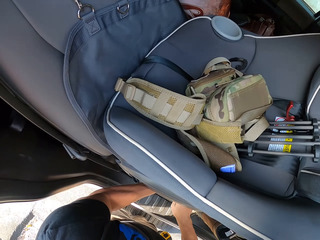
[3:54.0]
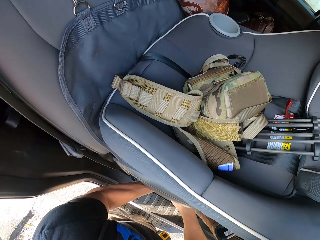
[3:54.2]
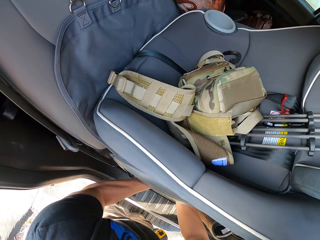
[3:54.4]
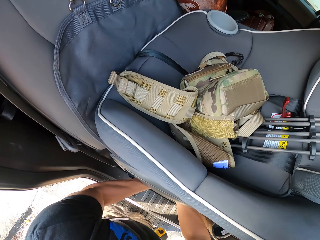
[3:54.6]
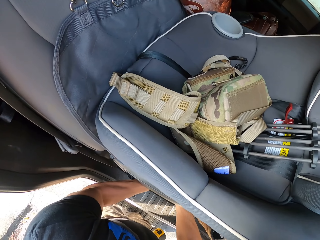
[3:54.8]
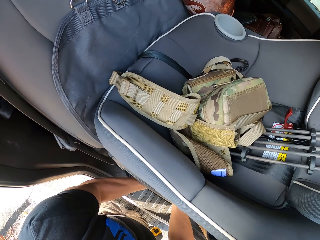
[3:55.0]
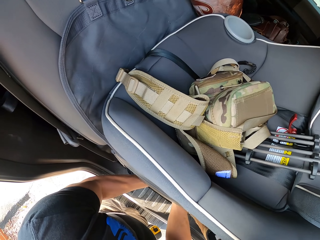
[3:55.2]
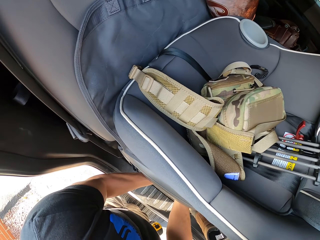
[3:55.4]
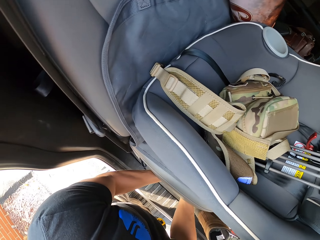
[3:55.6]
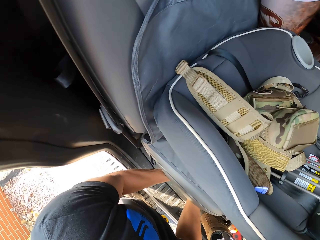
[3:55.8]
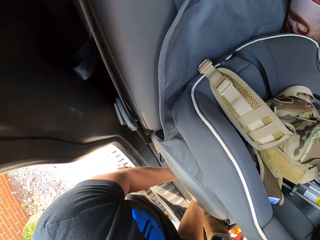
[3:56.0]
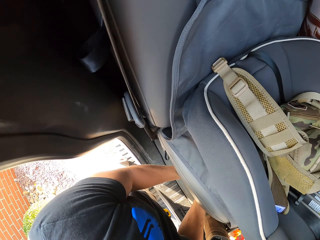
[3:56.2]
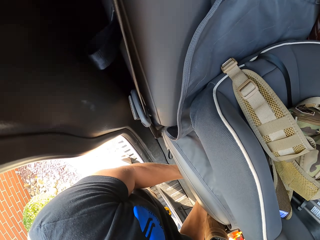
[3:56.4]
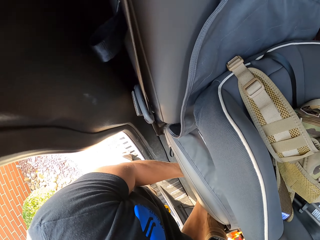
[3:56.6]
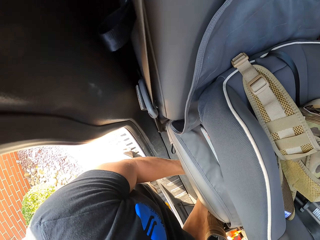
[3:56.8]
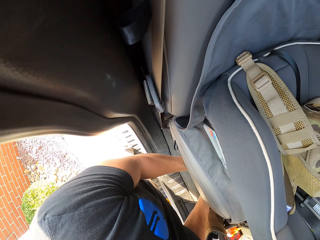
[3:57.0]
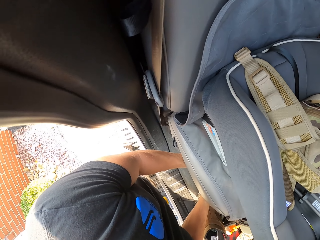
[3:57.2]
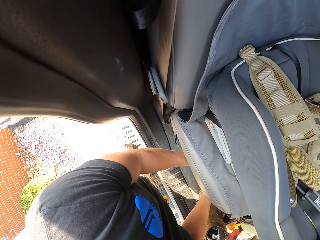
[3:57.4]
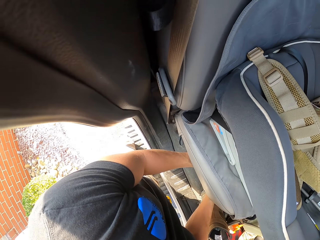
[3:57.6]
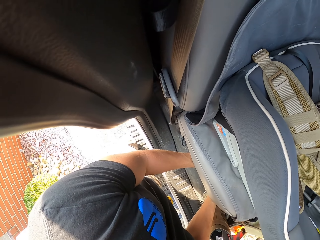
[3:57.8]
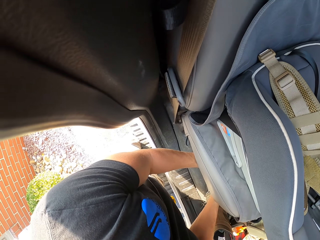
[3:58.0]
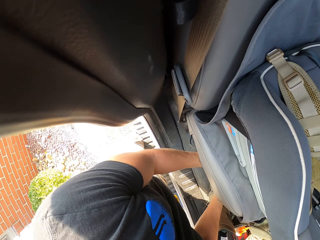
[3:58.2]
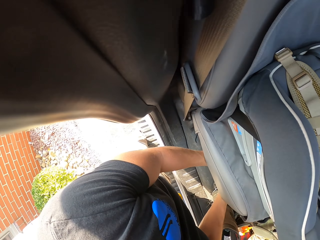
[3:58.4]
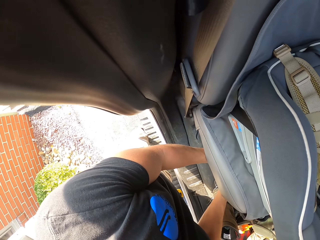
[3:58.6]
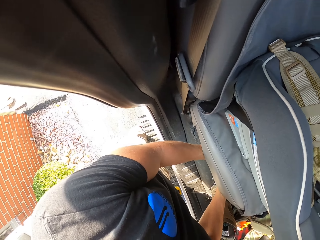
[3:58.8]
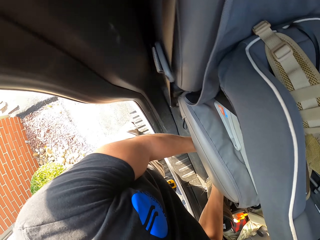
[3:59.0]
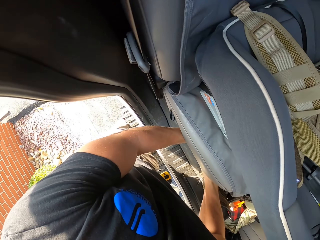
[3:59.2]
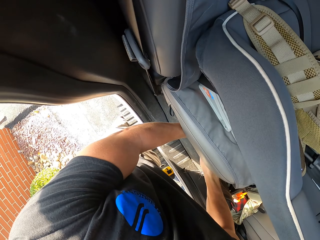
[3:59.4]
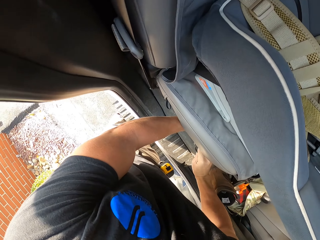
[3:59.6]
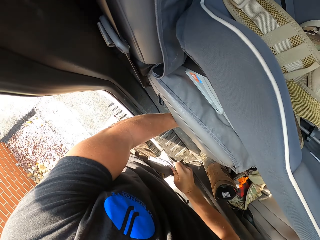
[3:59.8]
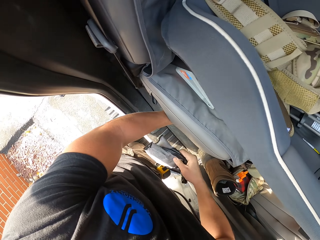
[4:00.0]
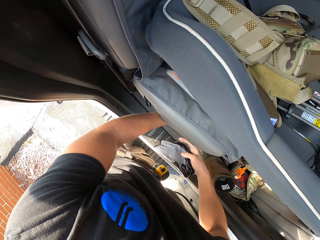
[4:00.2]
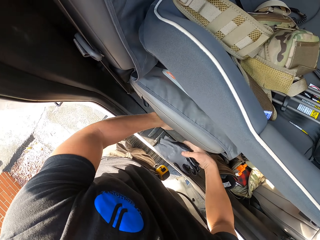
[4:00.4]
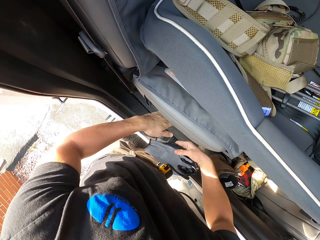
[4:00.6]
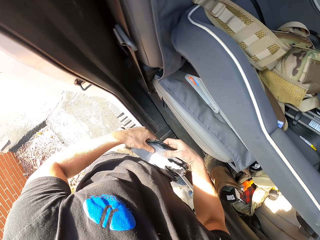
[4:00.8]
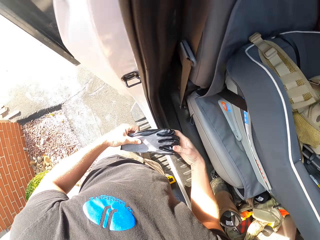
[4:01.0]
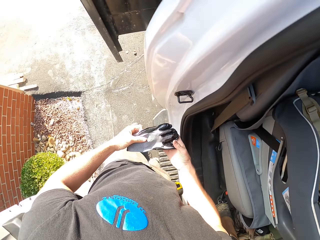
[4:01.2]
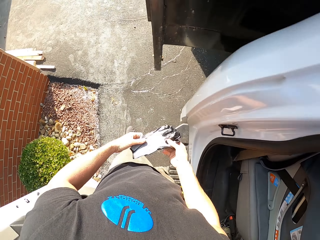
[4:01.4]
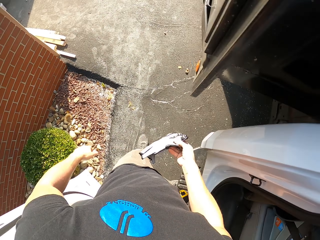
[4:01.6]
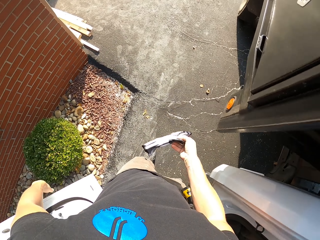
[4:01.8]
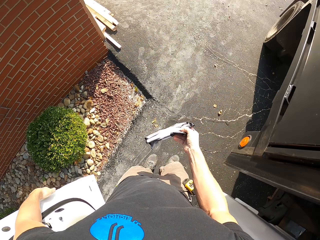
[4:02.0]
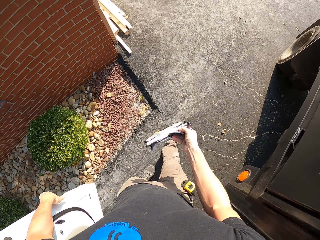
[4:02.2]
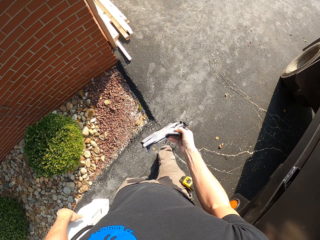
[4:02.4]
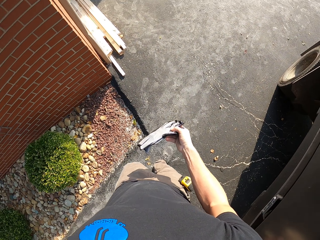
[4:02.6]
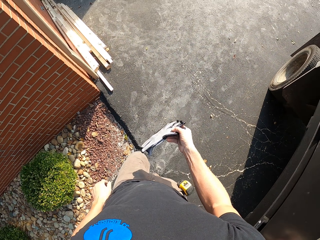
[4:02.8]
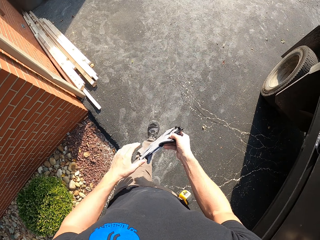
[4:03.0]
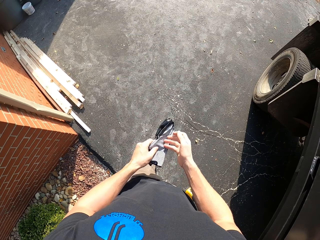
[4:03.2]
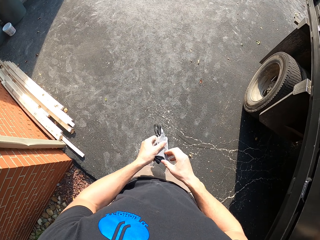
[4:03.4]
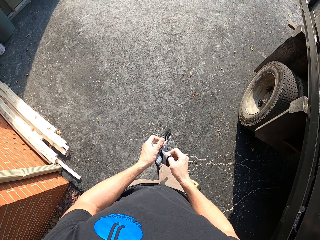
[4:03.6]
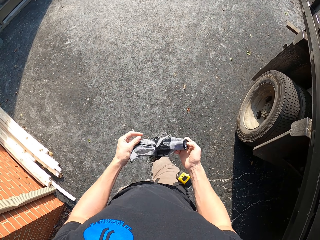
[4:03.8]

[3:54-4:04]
The camera wearer lifts up the chair. They bring out gloves. They walk around.

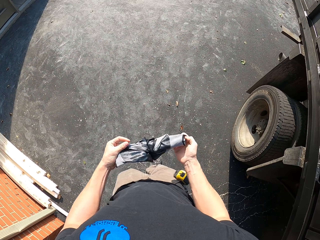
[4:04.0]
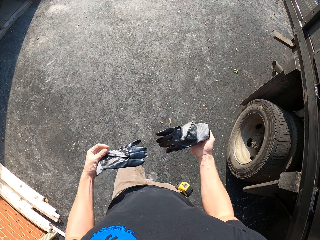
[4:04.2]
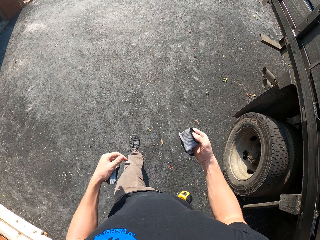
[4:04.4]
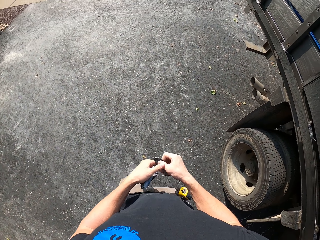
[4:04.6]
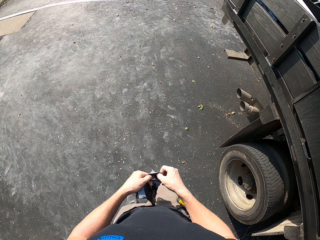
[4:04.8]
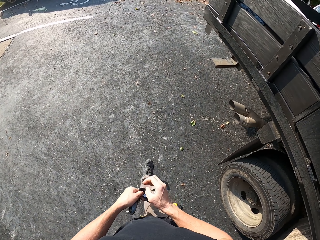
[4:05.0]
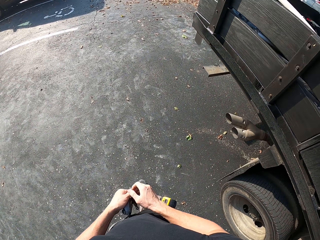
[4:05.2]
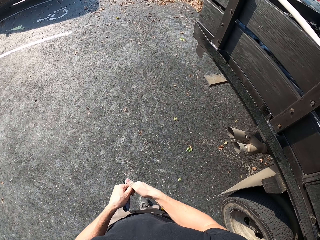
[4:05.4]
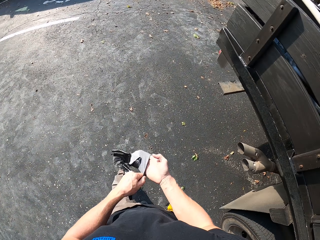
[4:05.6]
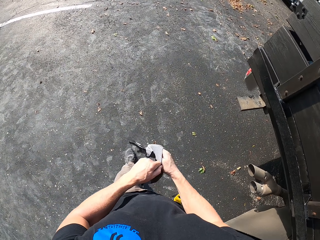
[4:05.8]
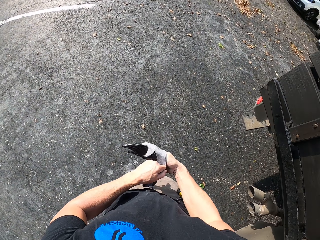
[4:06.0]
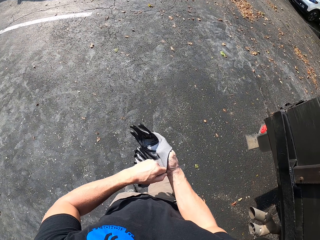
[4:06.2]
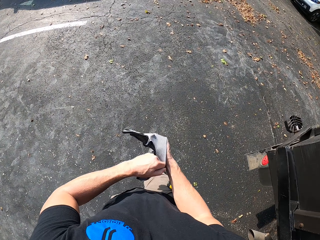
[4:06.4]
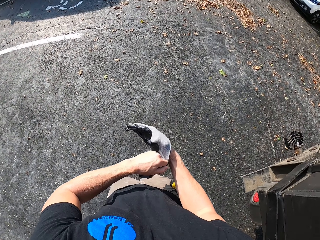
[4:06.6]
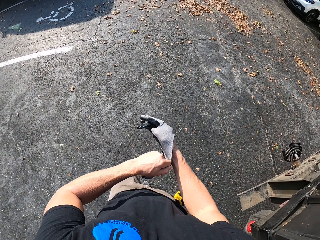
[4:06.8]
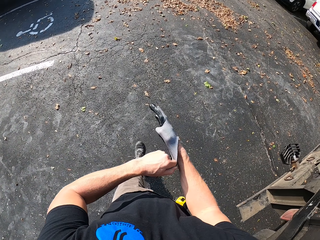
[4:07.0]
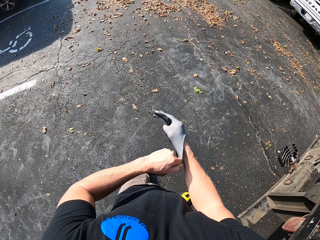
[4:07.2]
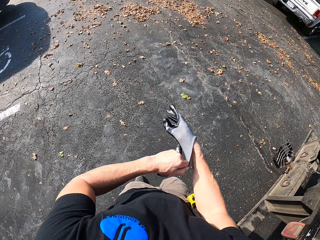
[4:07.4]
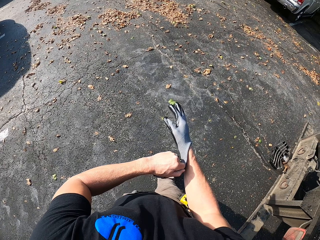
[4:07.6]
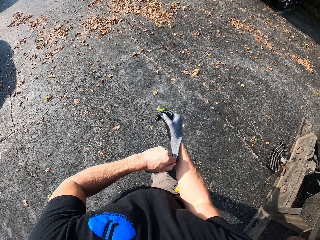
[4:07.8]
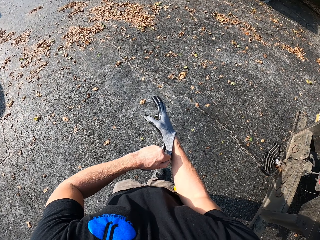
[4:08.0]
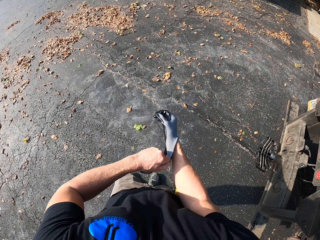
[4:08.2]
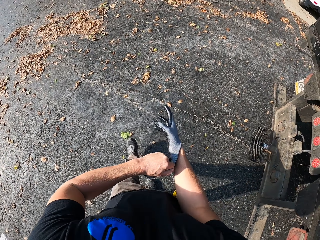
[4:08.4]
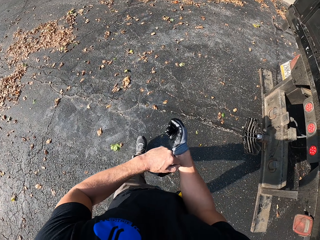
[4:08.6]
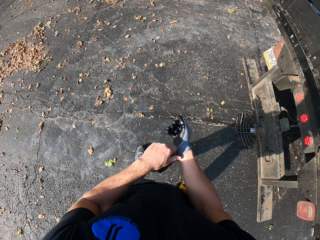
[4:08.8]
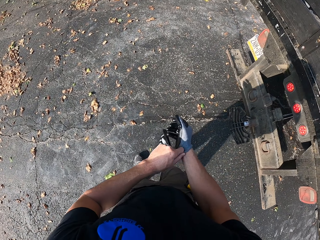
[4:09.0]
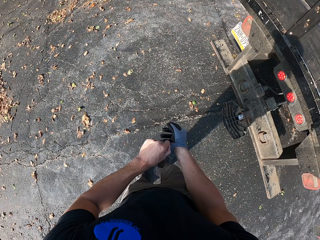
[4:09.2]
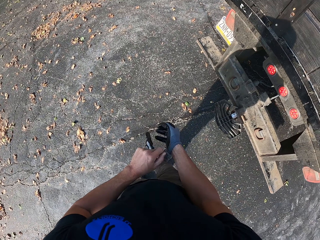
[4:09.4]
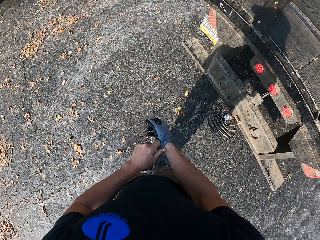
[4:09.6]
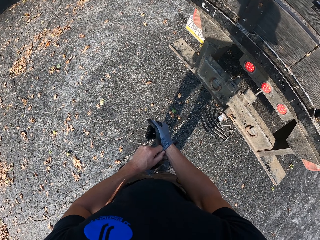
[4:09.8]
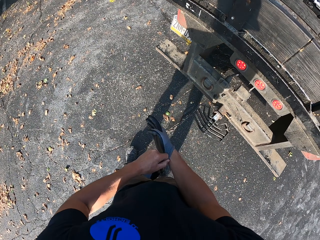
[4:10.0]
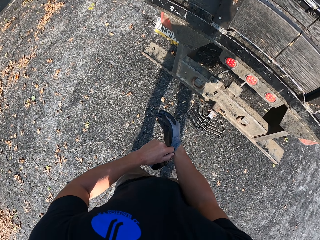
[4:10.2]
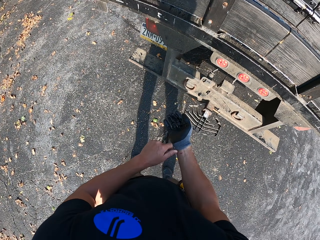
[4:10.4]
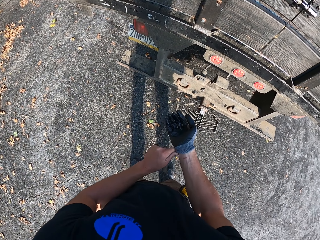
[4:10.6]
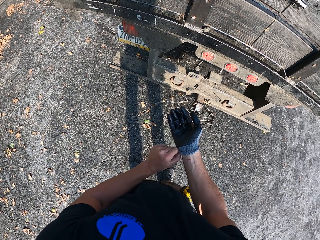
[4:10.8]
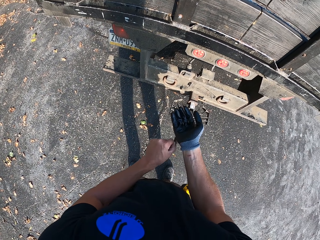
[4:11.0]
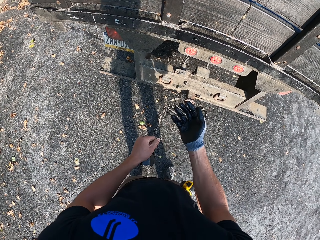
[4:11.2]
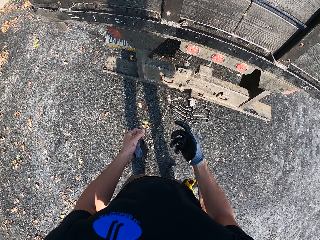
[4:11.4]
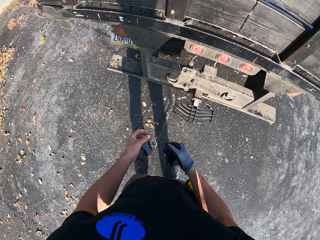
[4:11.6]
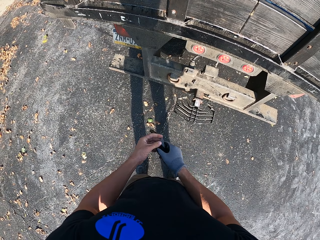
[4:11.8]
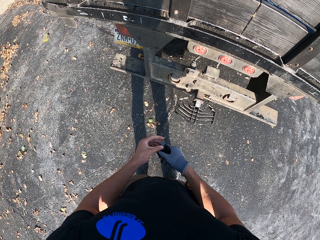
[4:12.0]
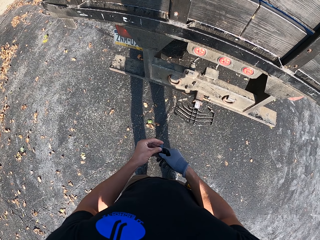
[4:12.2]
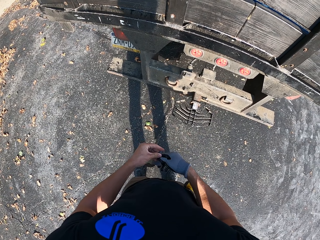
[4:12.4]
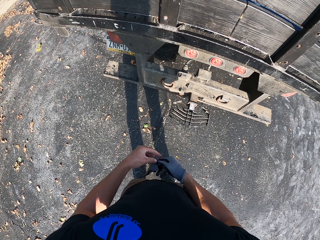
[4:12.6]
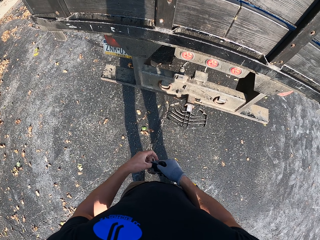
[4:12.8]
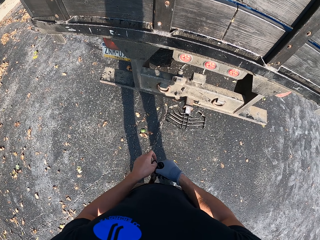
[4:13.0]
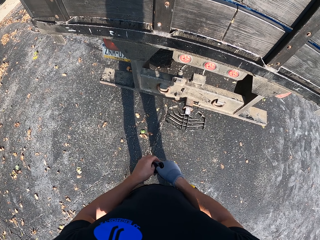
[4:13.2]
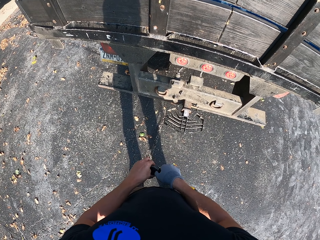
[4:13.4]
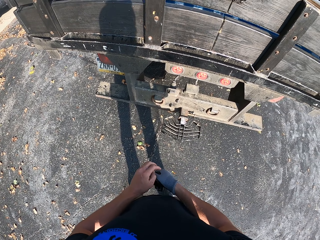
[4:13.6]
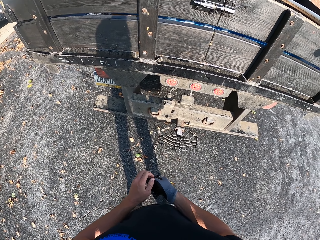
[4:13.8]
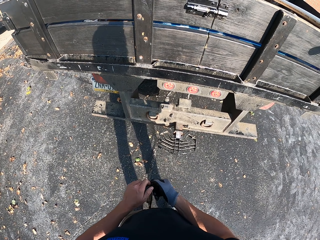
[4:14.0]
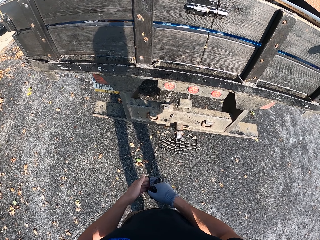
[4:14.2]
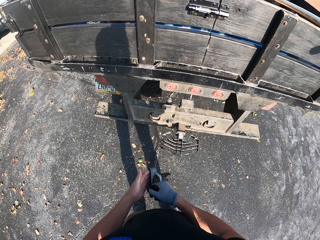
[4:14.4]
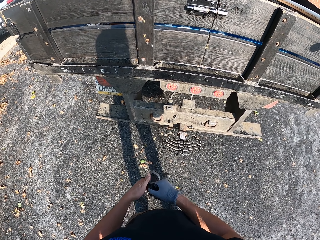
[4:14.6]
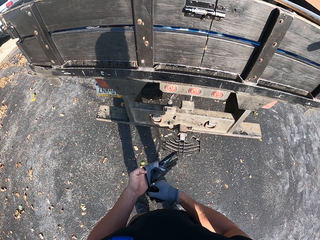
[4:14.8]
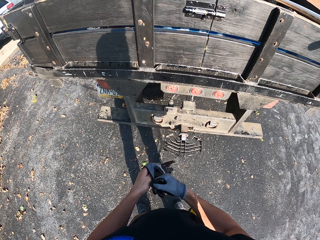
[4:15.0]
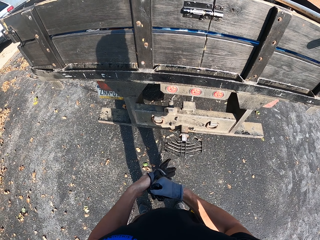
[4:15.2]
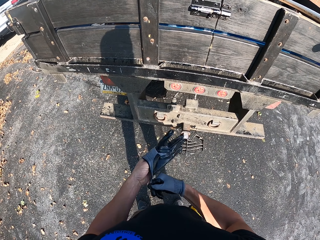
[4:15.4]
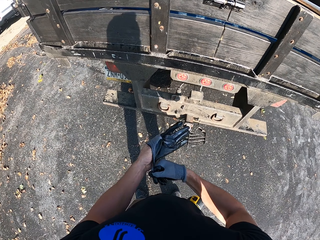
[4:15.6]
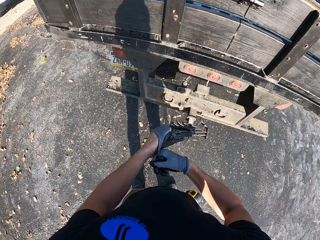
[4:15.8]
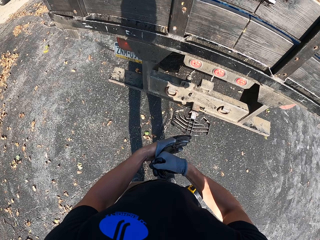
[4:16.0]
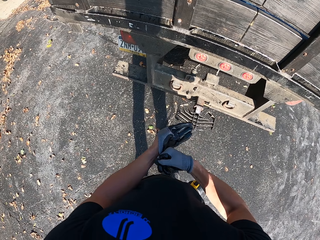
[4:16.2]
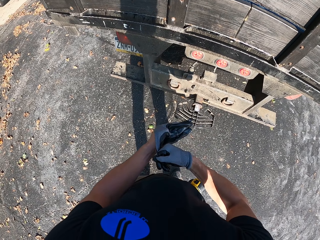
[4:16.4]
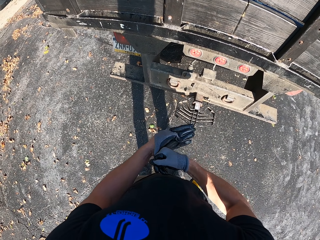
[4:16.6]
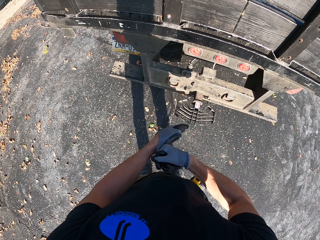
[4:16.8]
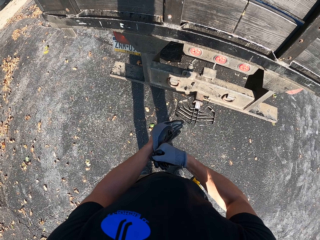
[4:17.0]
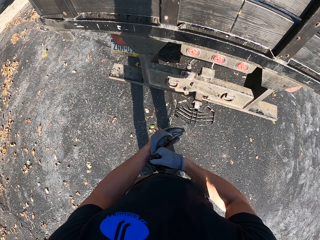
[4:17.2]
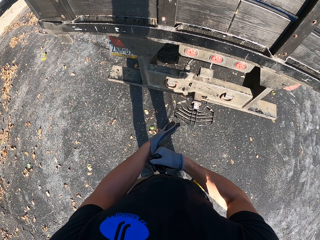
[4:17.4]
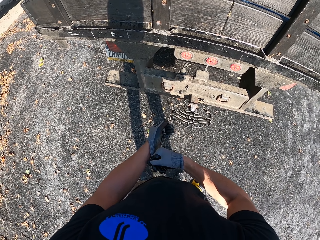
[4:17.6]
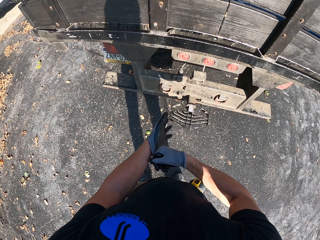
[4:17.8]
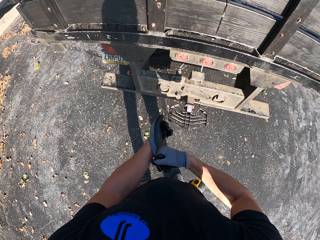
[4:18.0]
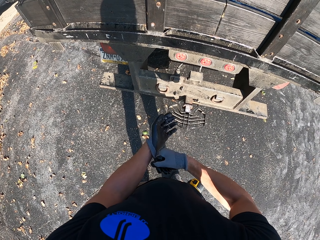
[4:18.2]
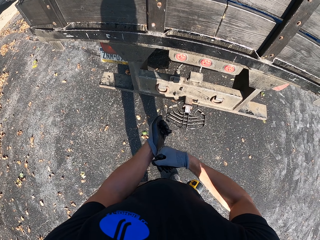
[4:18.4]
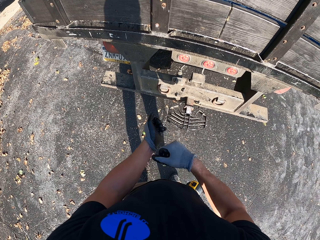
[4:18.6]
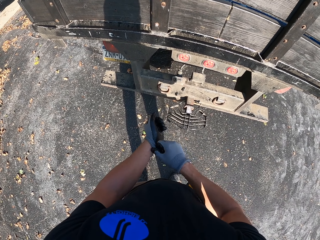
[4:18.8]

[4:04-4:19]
The camera wearer separates the gloves. They put on the gloves. They wear another glove.
